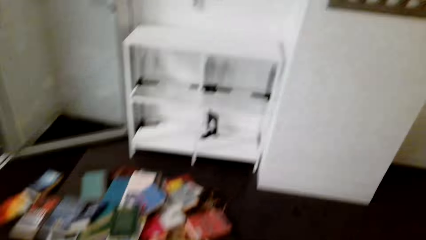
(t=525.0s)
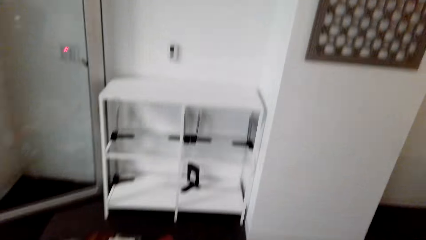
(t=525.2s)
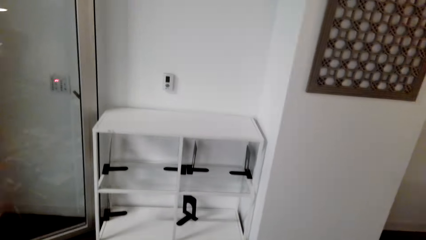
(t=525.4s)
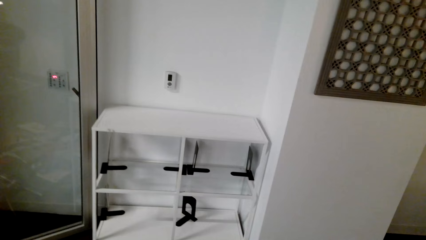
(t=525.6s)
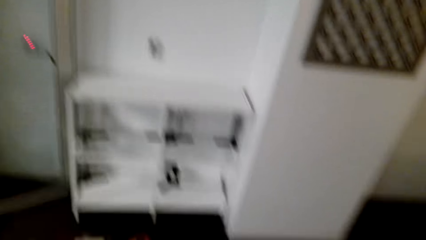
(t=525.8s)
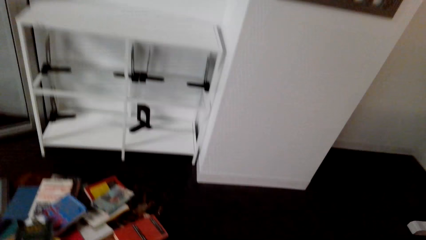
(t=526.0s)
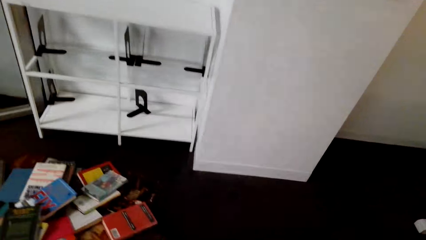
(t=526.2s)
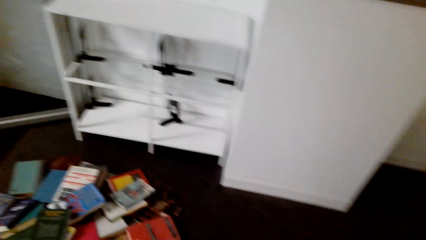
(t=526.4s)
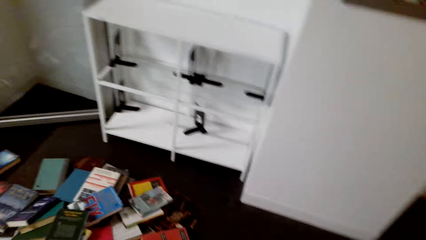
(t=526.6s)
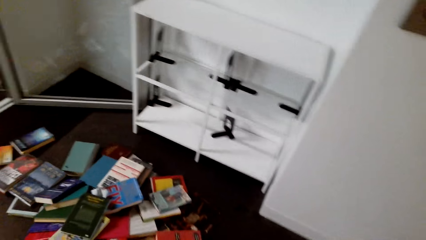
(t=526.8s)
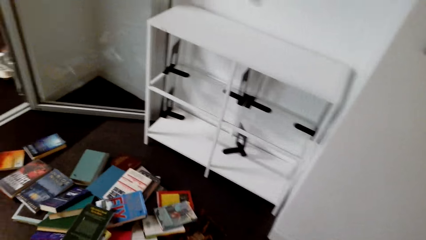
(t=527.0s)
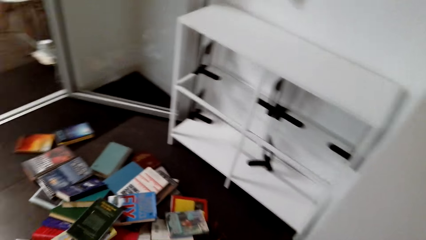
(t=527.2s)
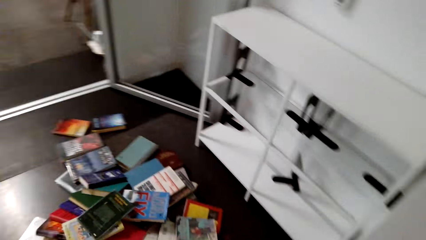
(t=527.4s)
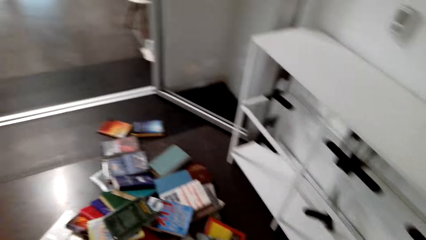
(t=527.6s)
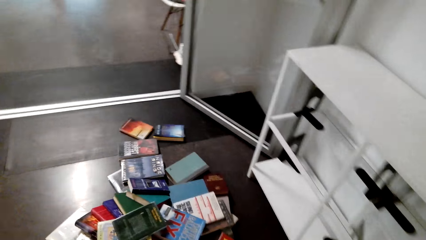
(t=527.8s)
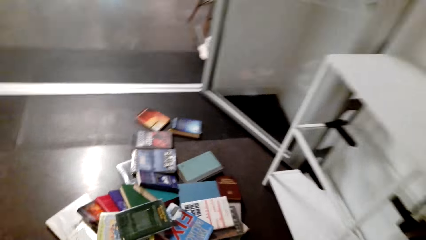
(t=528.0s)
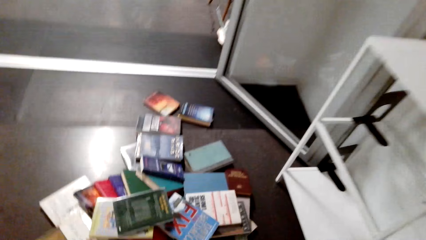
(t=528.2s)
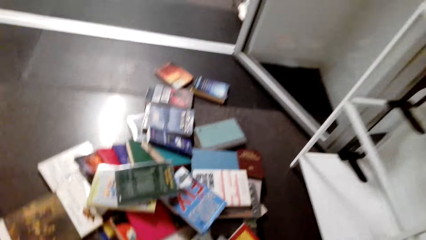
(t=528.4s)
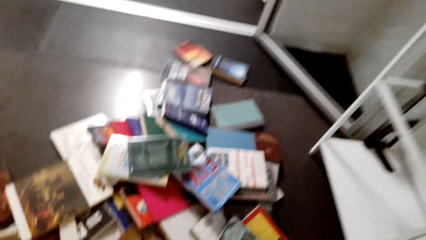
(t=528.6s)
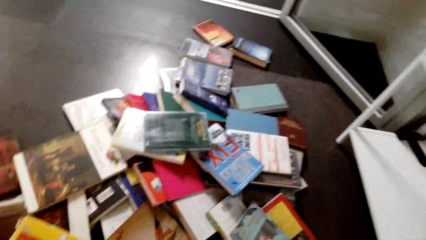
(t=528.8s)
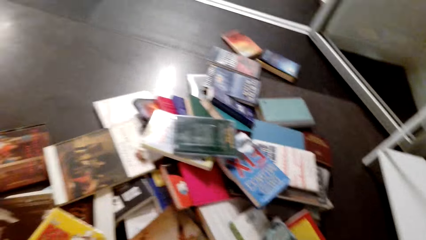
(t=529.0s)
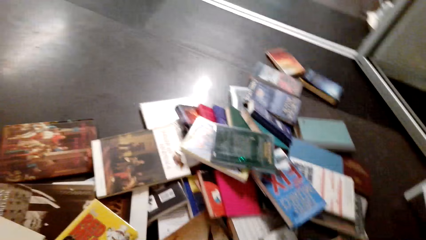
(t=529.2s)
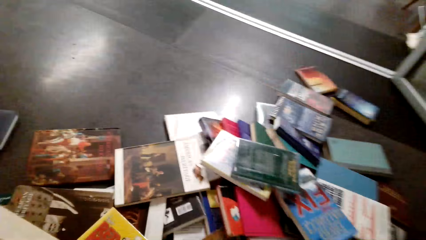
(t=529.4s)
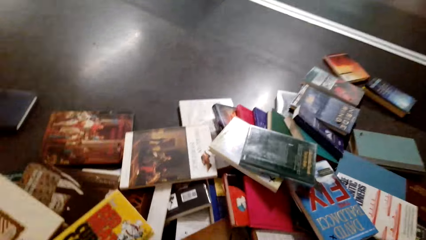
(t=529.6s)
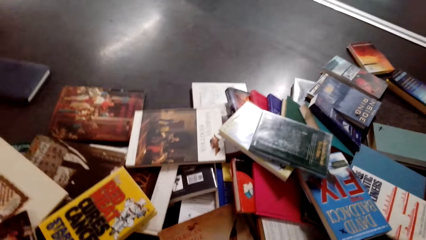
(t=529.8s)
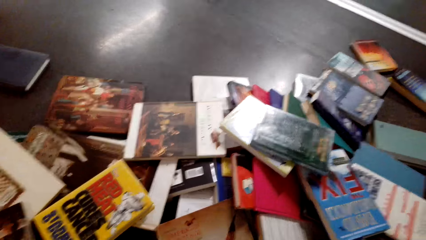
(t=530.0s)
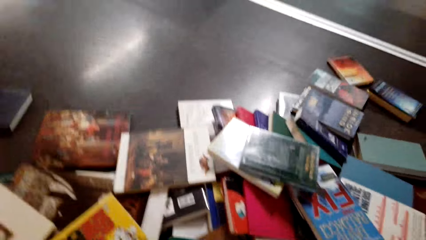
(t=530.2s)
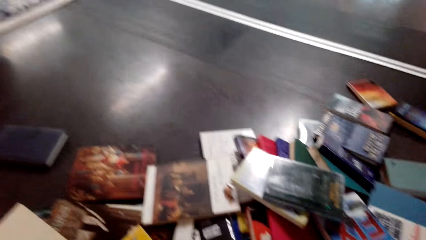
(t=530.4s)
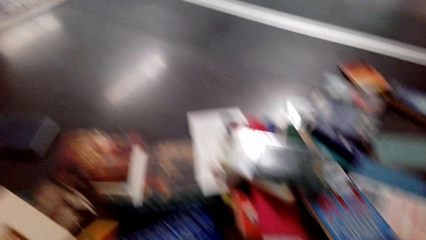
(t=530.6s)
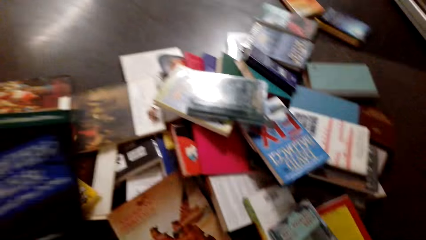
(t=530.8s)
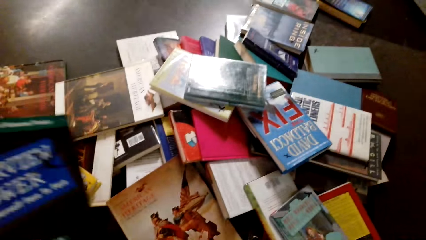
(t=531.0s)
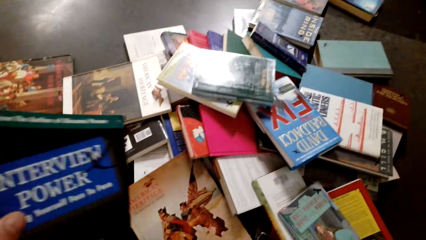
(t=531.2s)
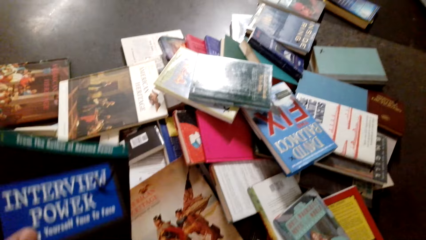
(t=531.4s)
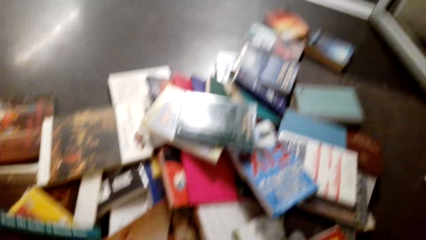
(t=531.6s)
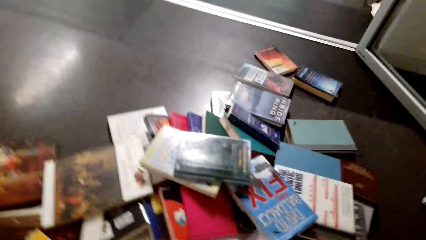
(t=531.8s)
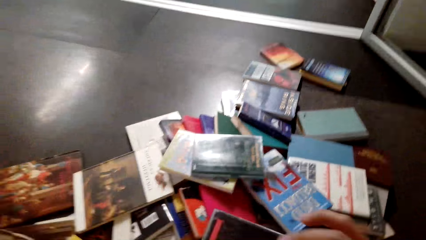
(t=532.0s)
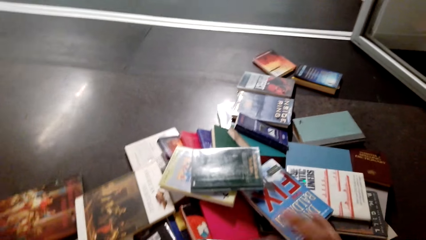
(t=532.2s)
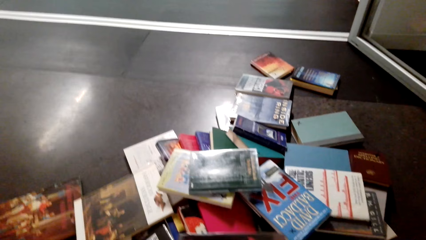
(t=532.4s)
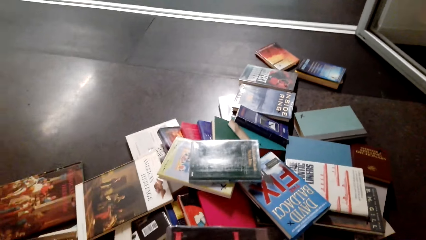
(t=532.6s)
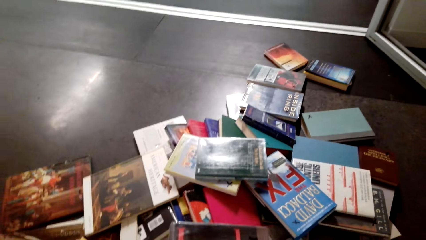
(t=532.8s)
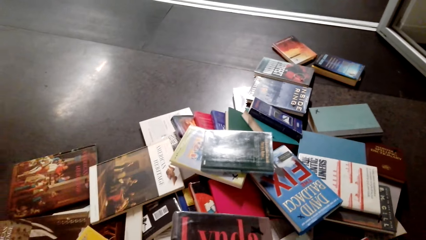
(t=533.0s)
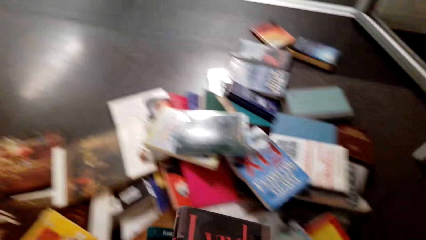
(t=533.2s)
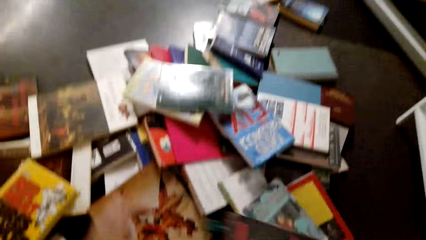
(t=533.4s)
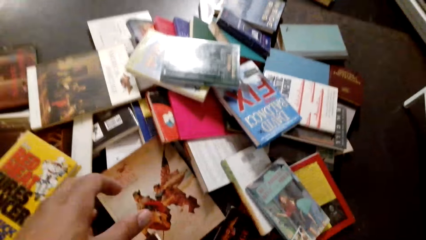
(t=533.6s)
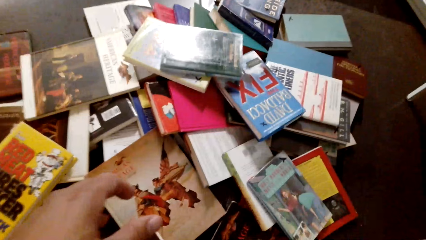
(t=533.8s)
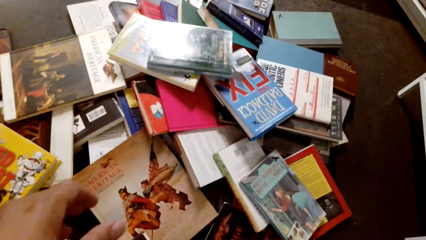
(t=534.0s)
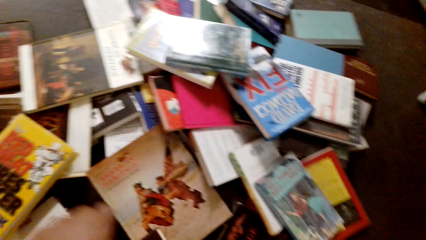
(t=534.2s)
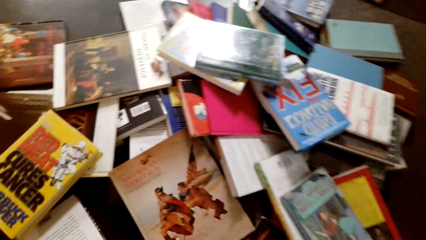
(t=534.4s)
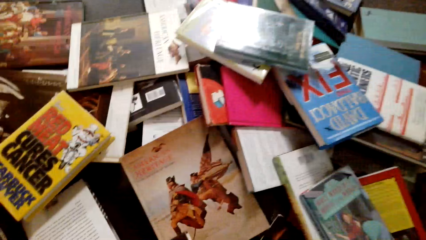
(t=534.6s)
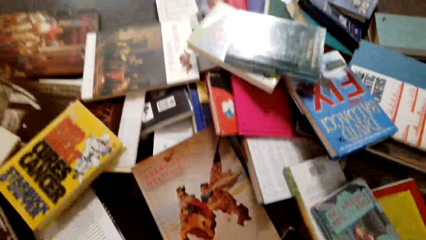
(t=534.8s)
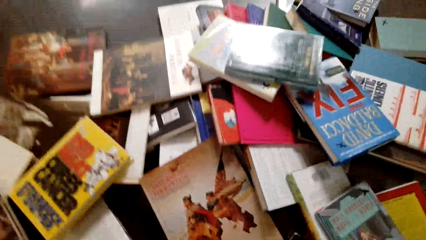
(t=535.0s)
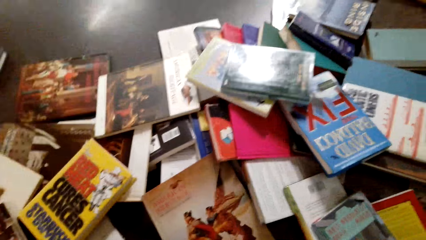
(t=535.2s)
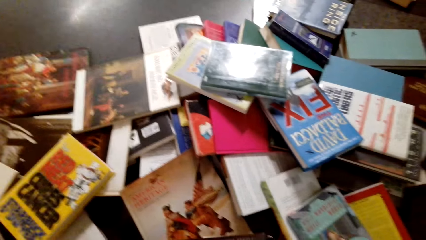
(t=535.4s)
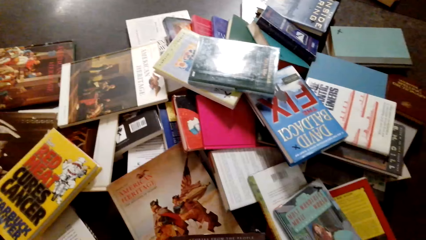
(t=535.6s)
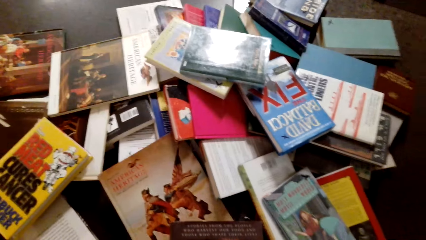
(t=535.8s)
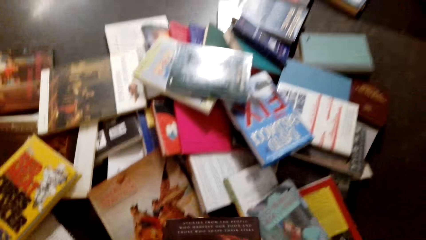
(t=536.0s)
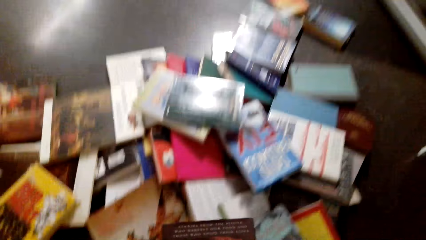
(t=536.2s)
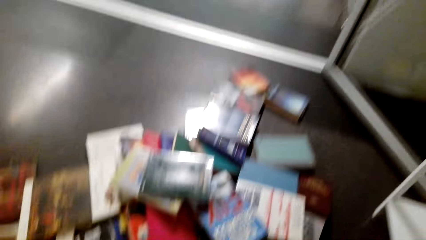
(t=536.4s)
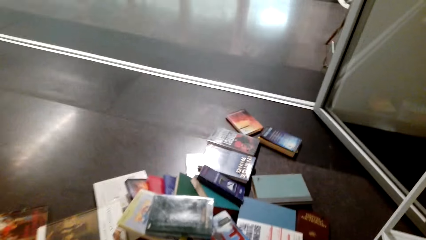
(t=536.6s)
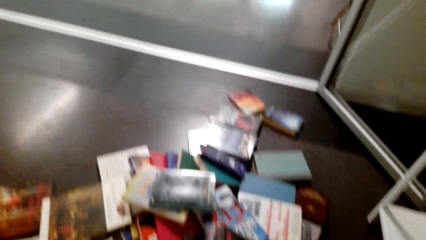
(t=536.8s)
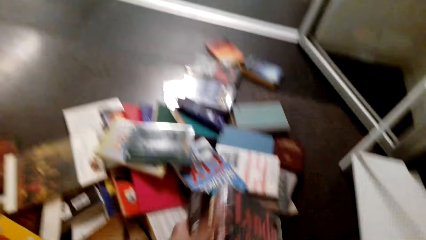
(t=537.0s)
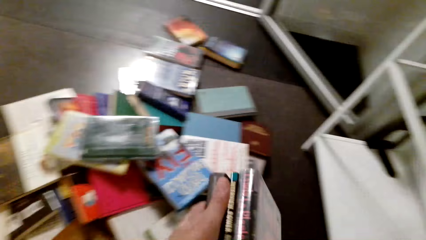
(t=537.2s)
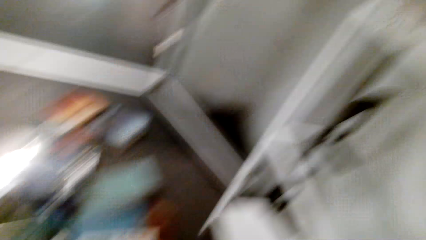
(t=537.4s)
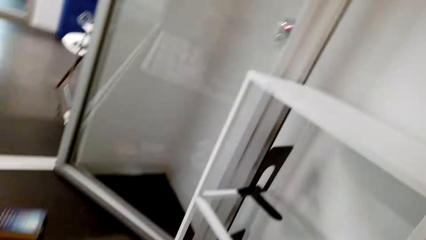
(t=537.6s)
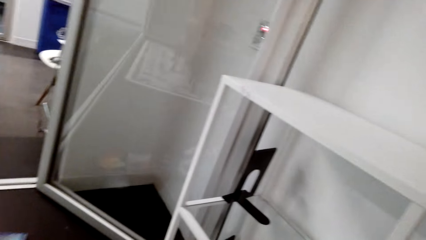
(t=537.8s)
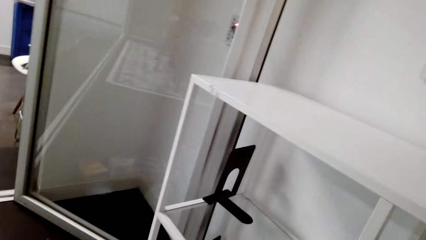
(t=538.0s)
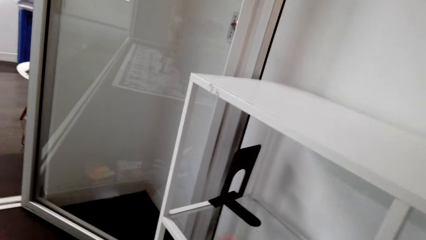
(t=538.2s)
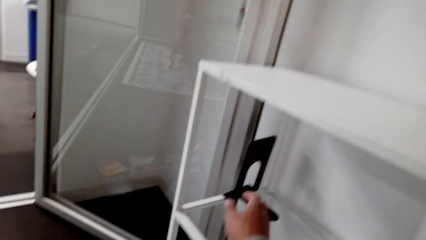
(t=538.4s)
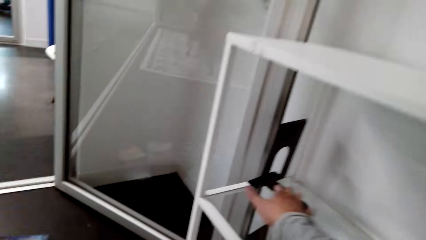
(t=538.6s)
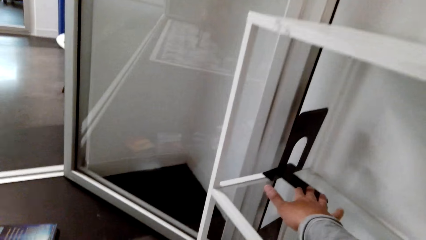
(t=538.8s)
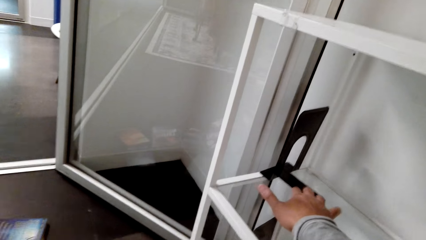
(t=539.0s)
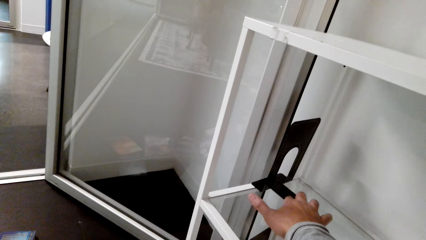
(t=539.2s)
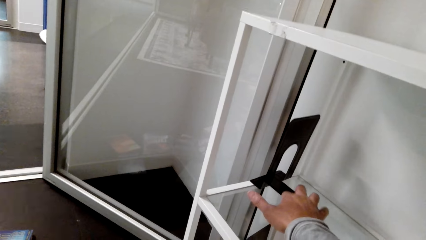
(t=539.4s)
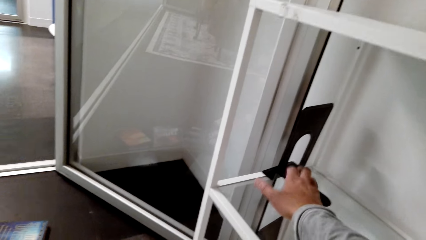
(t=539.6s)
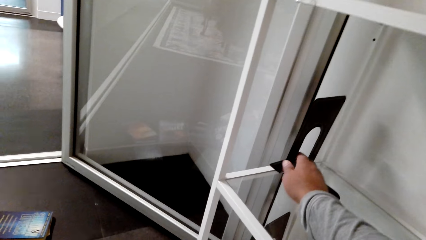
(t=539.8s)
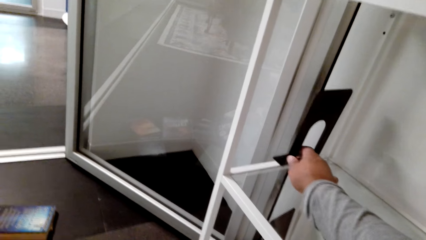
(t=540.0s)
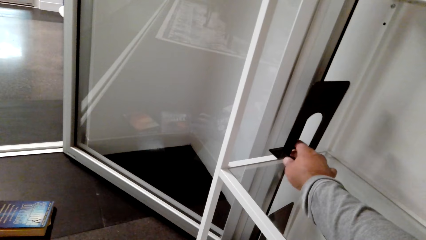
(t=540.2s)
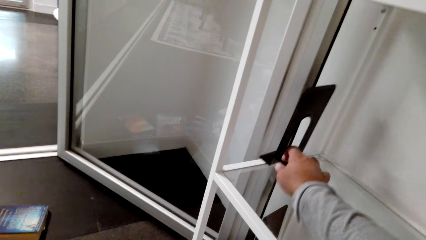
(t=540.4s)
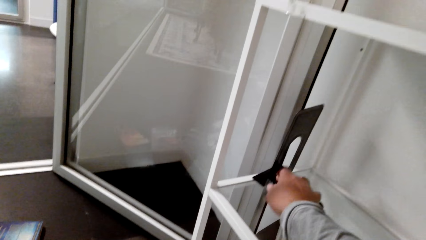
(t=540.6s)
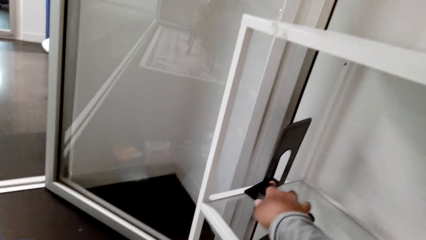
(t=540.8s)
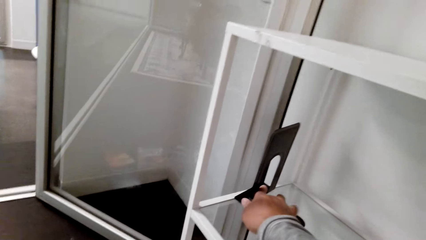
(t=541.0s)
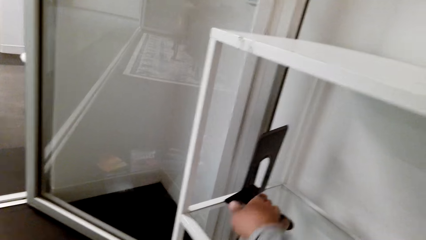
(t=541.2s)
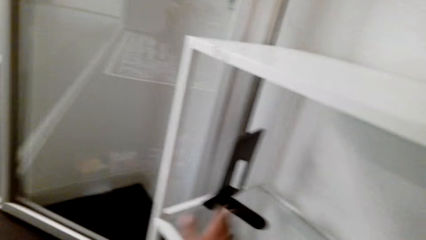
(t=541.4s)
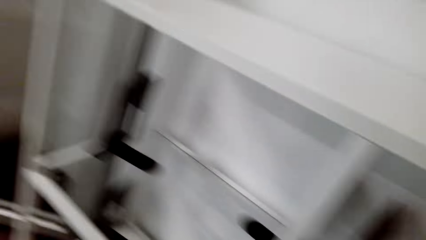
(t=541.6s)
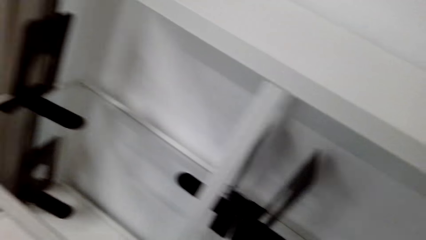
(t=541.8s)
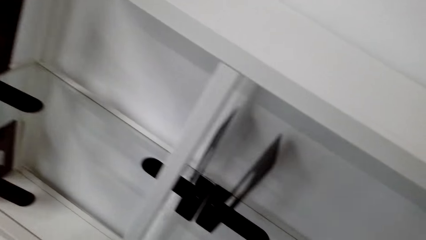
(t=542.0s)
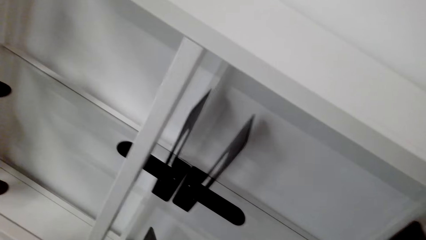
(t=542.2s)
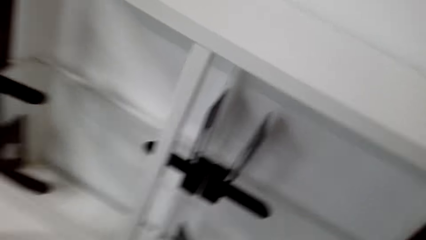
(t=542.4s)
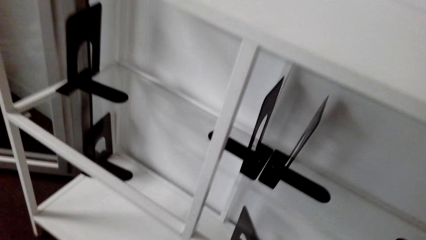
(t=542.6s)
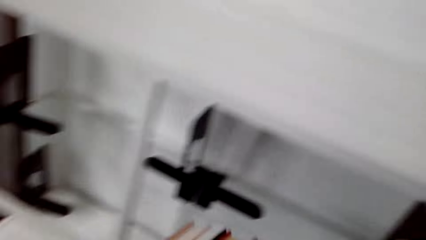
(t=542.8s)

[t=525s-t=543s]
The camera wearer squats down. They look for a book. They pick up the book. They take some books. They move the book holder. They touch a bookshelf.
